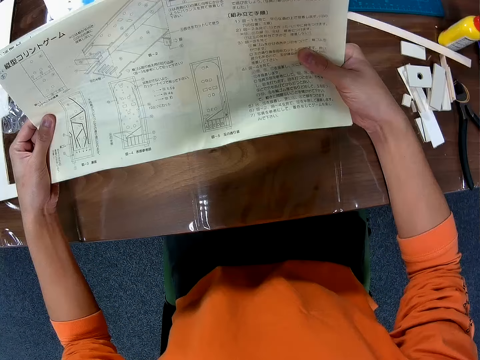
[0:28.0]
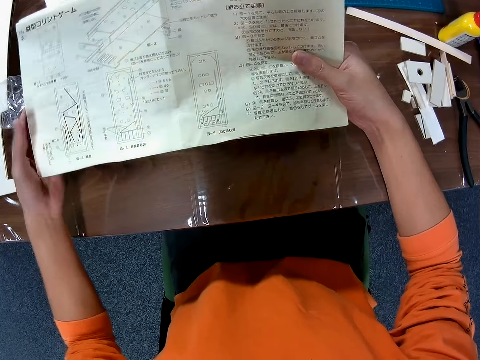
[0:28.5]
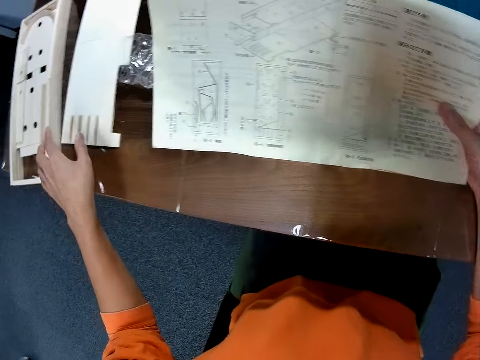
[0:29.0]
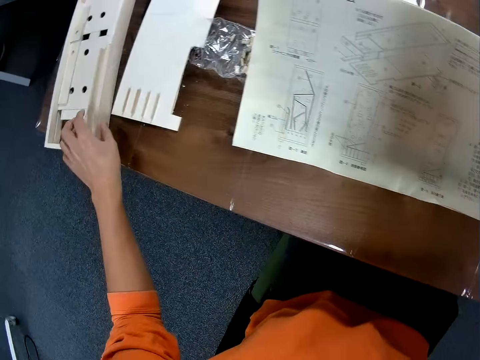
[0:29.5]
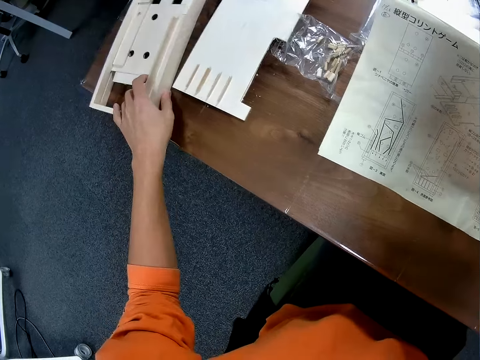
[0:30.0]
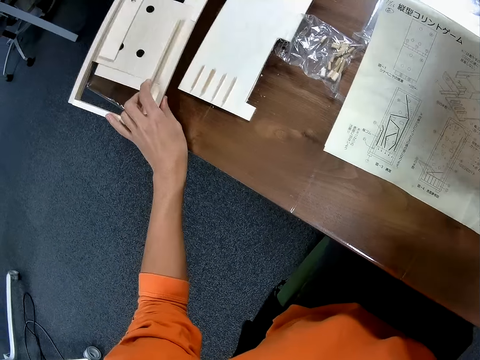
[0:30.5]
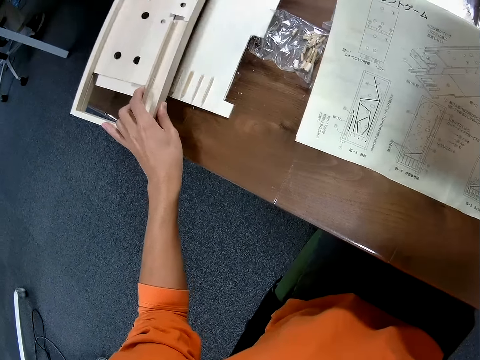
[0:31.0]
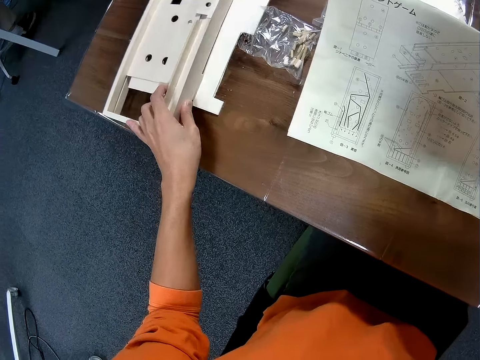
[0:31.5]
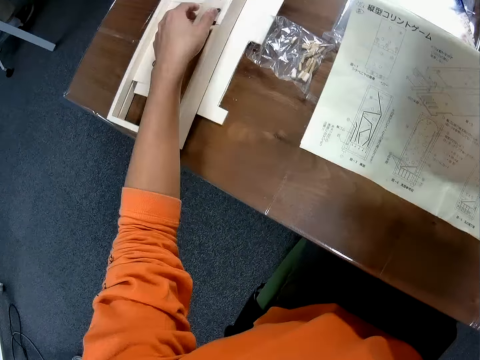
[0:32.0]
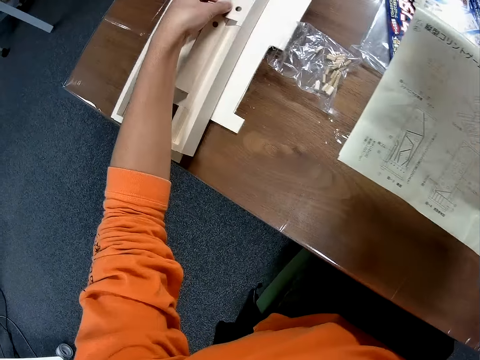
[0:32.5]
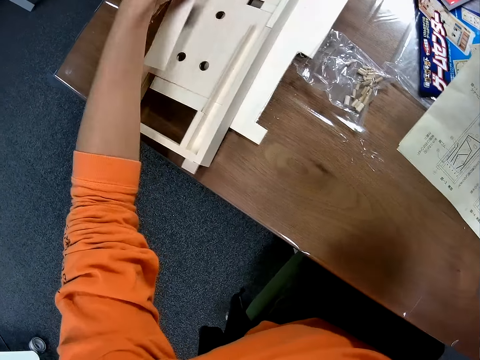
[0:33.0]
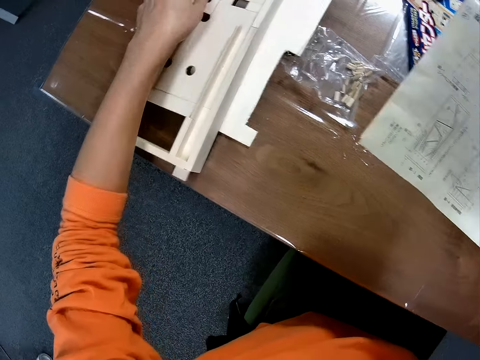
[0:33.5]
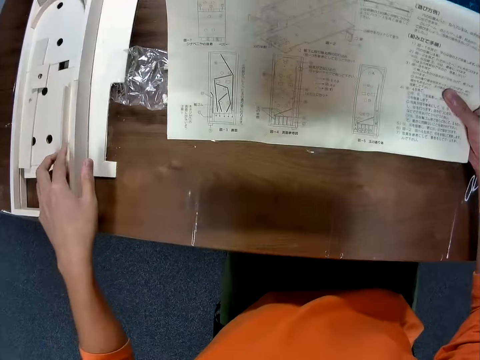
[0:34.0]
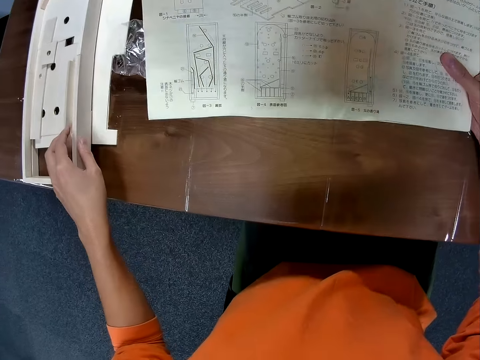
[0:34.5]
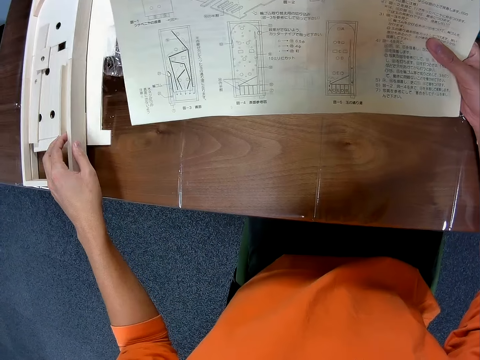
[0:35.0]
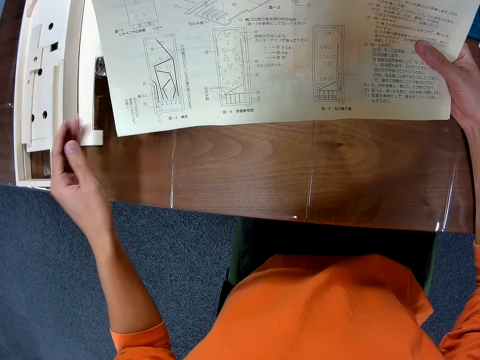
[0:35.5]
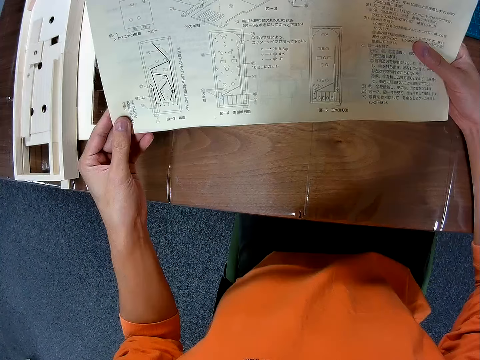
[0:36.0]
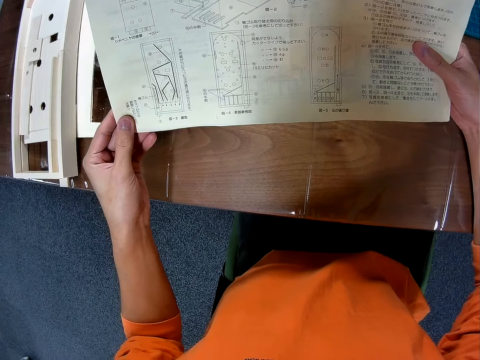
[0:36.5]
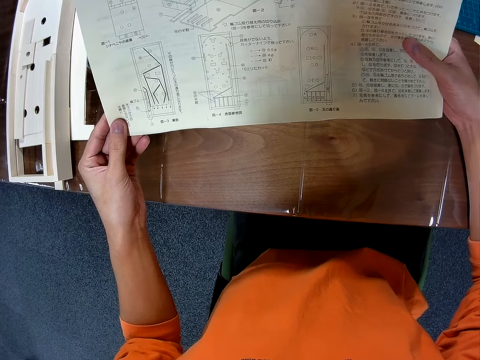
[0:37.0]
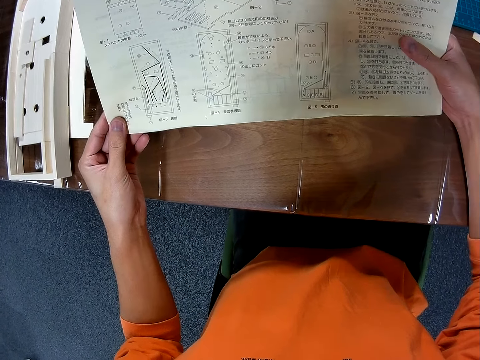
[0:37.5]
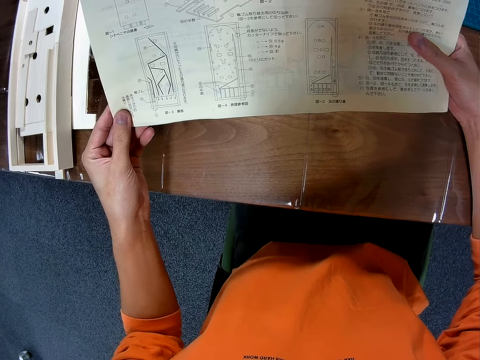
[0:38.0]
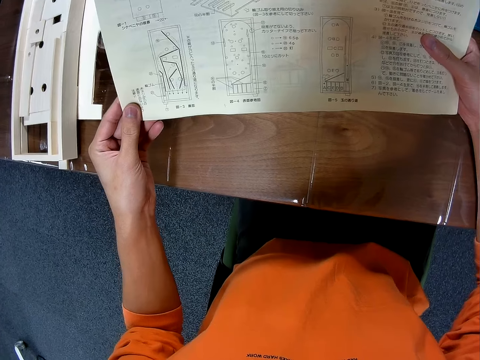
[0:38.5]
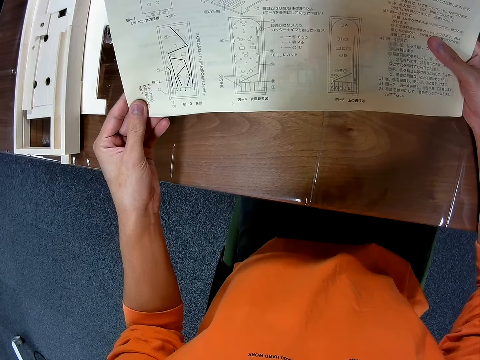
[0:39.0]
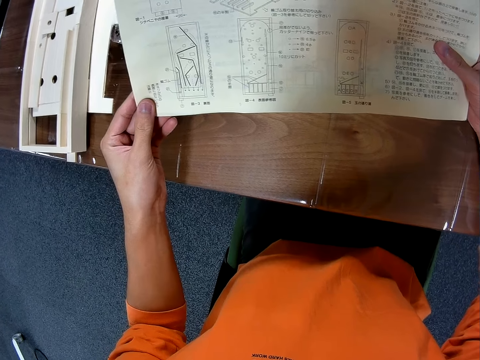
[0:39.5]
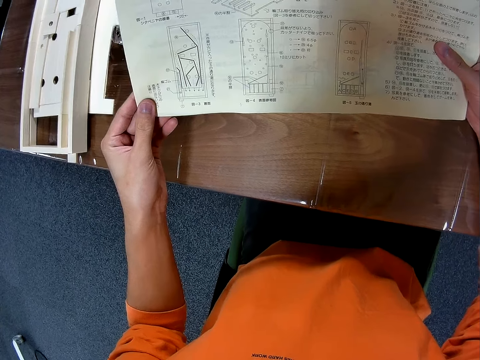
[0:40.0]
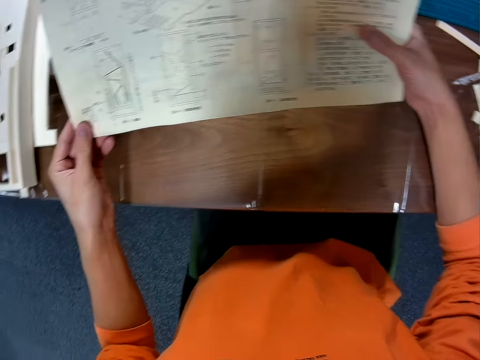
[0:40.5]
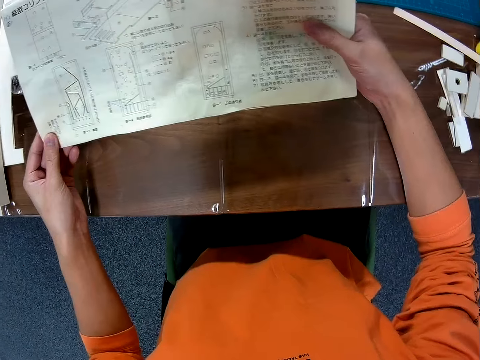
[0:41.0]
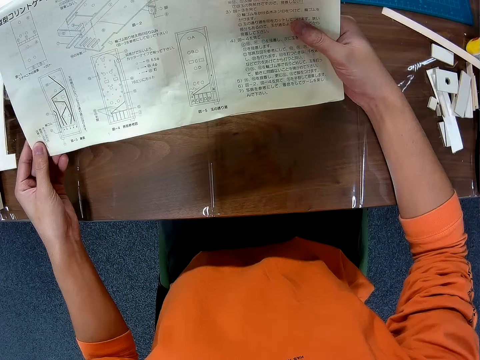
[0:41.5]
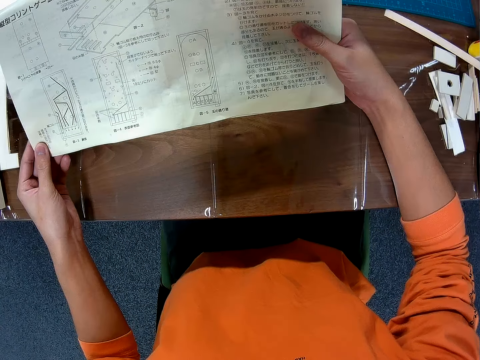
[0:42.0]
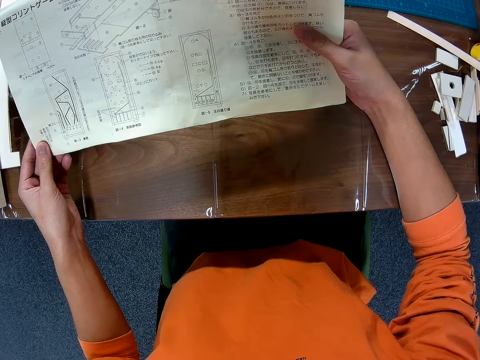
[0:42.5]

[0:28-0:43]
The camera wearer holds the blueprint paper with both hands. He reads the manual. He moves the wooden mechanical model on the table with his left hand. He moves a piece of wood on the wooden mechanical model with his left hand. He places his left hand on the wooden mechanical model on the table. He stares at the blueprint paper in his right hand. He holds the blueprint paper with both hands. He stares at the blueprint paper.

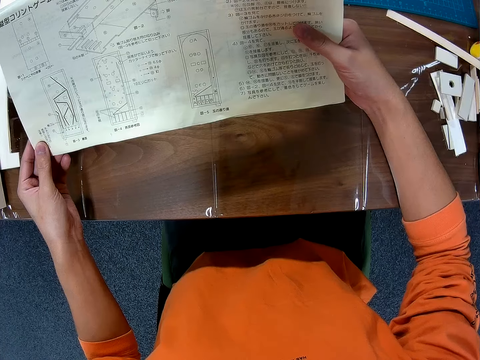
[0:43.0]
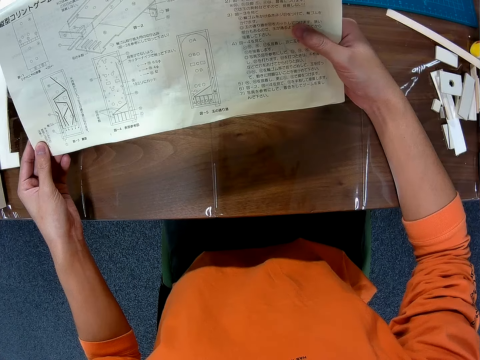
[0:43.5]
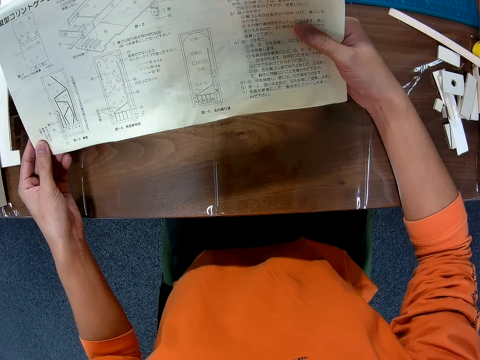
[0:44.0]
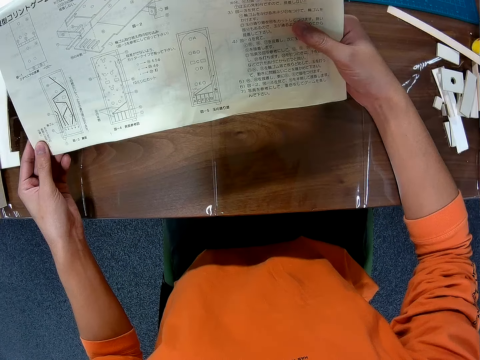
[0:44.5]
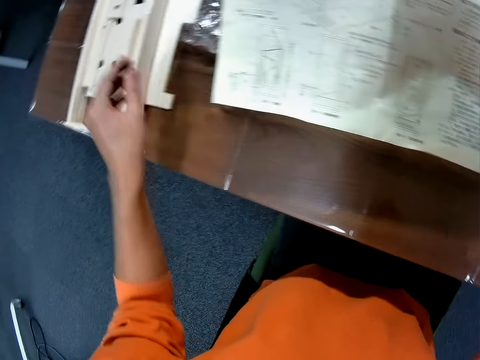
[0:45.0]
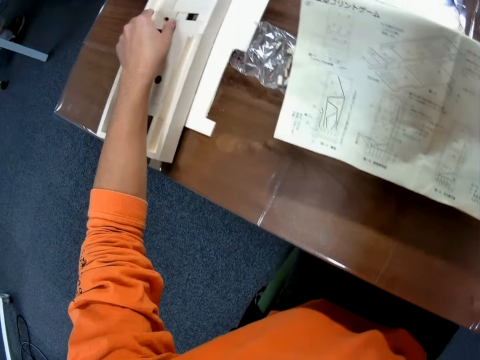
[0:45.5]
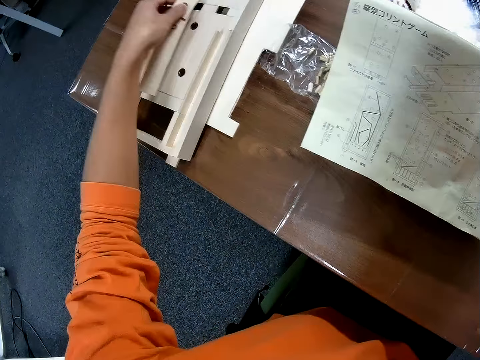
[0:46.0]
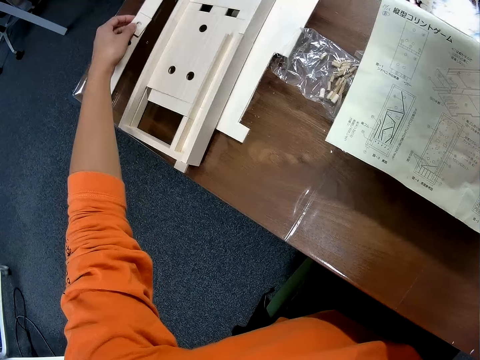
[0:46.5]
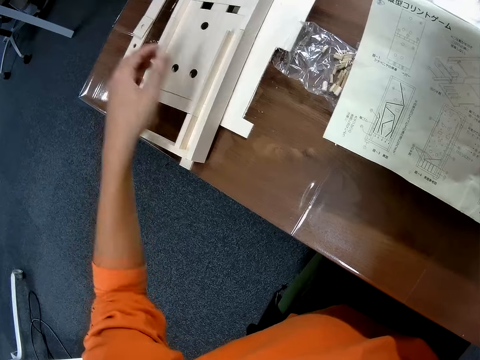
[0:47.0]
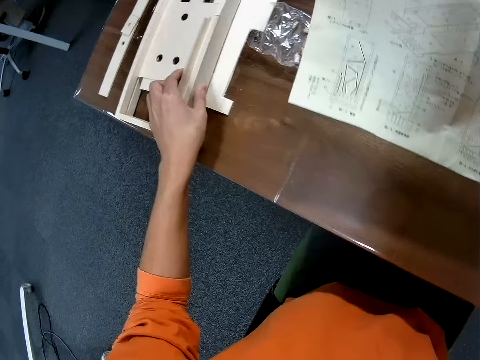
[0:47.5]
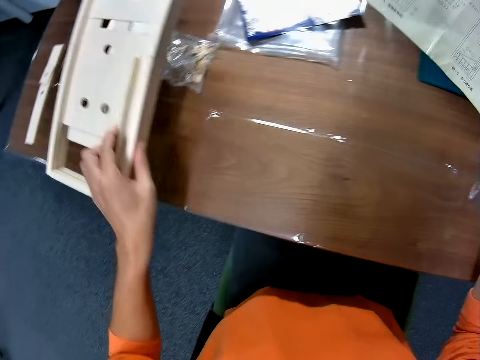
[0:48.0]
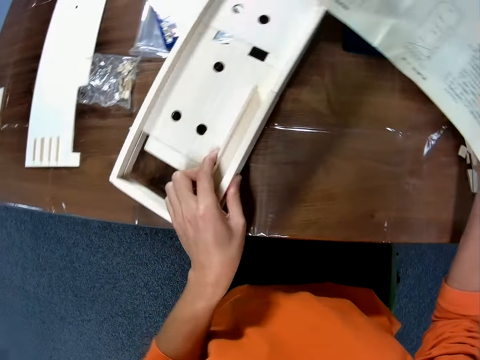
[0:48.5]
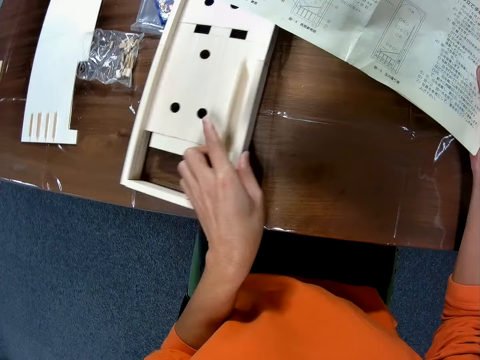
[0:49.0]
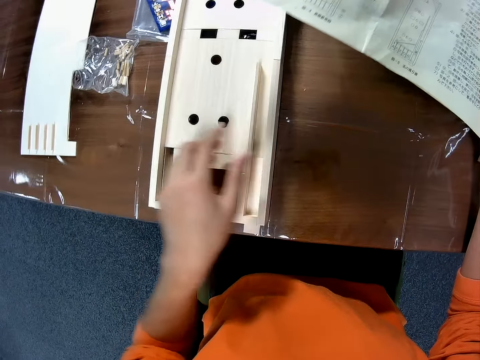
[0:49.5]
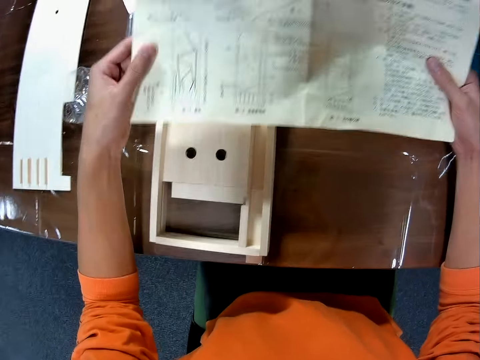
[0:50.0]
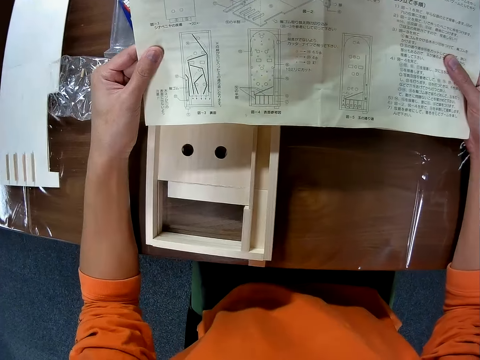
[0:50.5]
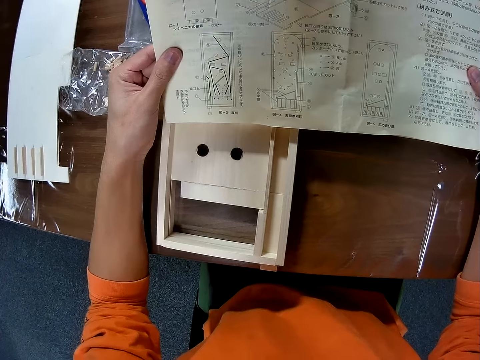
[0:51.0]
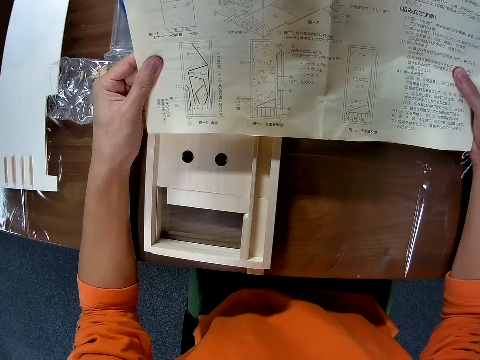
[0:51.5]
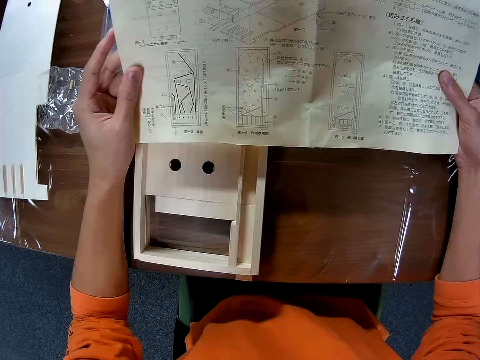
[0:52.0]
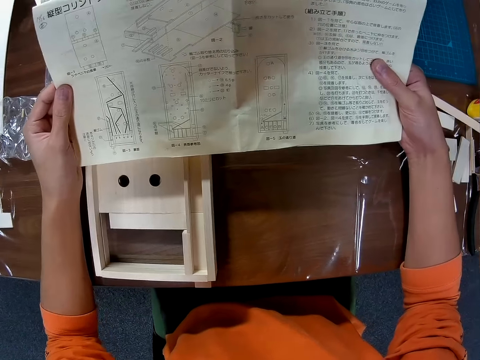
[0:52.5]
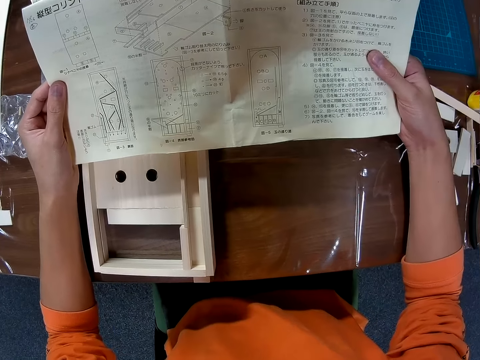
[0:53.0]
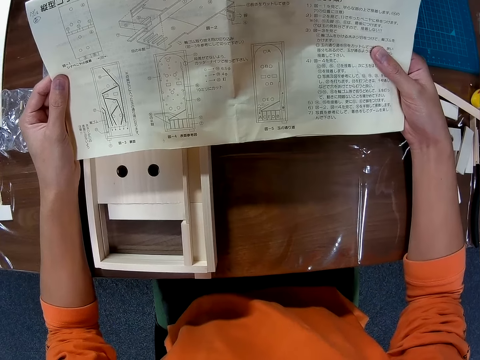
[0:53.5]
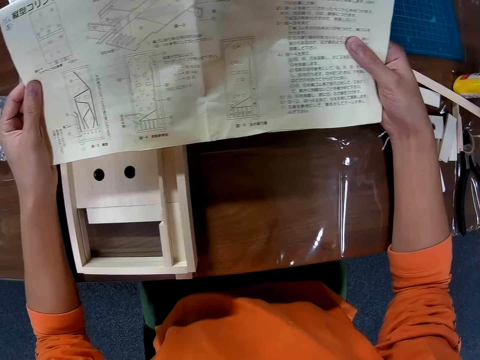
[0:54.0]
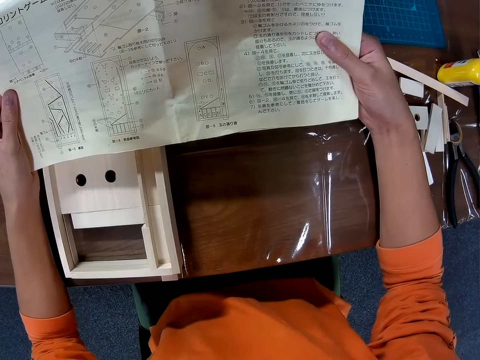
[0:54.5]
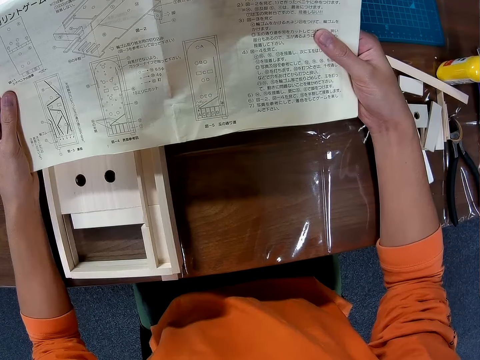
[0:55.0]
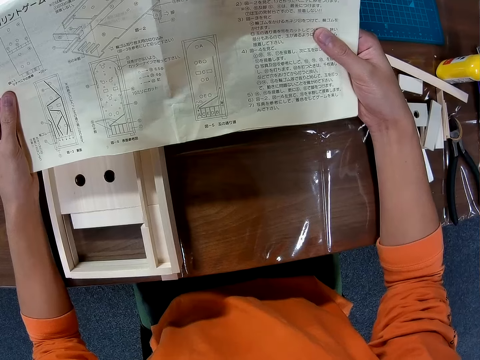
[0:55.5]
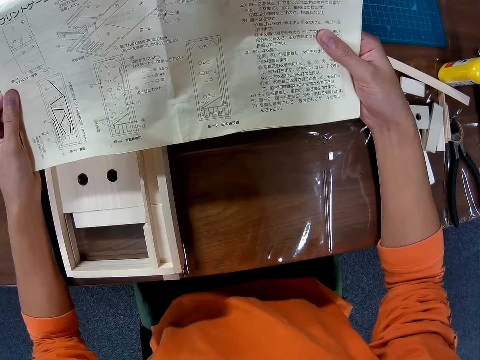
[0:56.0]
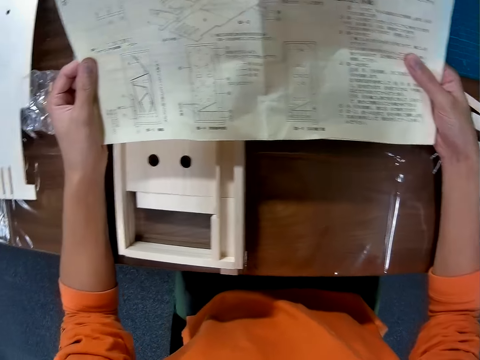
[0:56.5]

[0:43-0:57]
The camera wearer picks up a piece of wood from the wooden mechanical model with his left hand. He drops the piece of wood on the table. He picks up the wooden mechanical model from the table with his left hand. He drops the wooden mechanical model on the table. He stares at the blueprint paper. He holds the blueprint paper with both hands.
